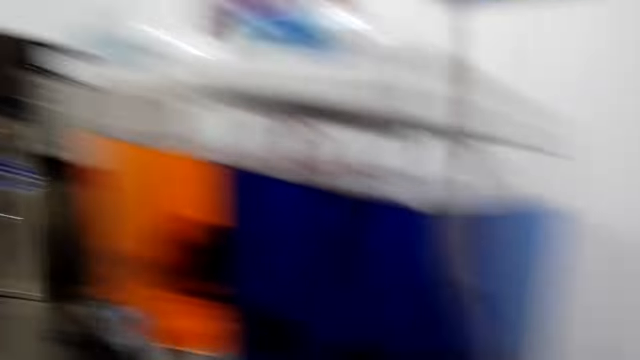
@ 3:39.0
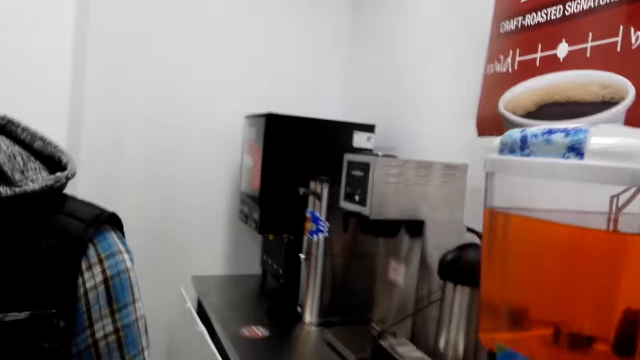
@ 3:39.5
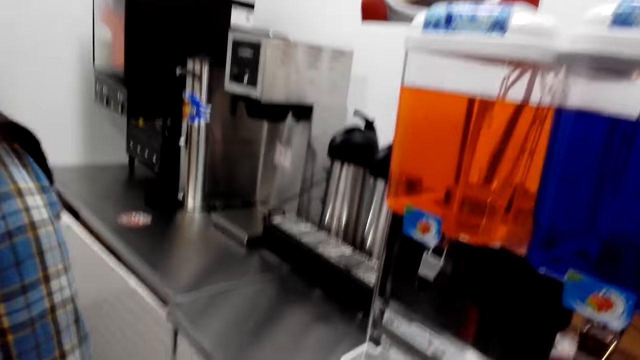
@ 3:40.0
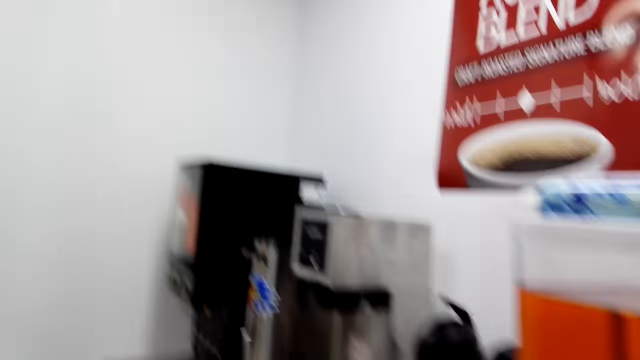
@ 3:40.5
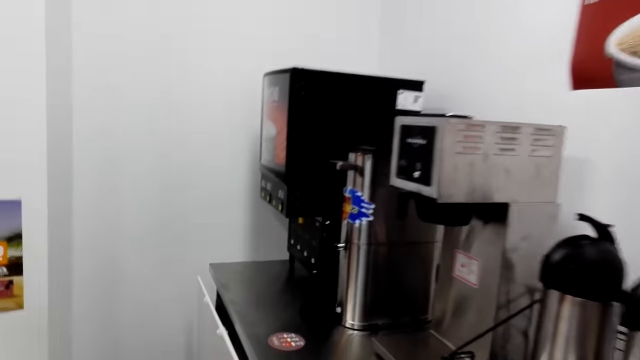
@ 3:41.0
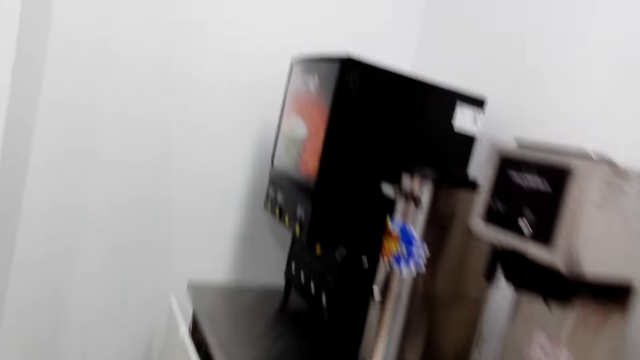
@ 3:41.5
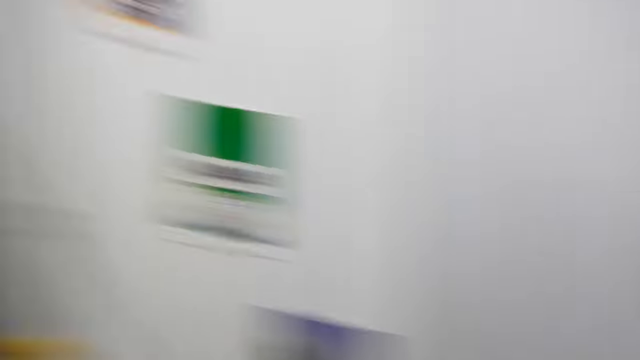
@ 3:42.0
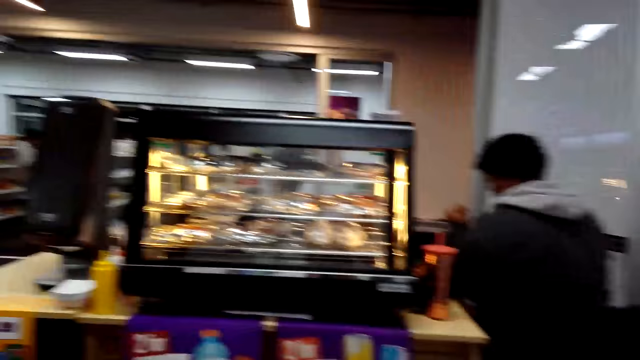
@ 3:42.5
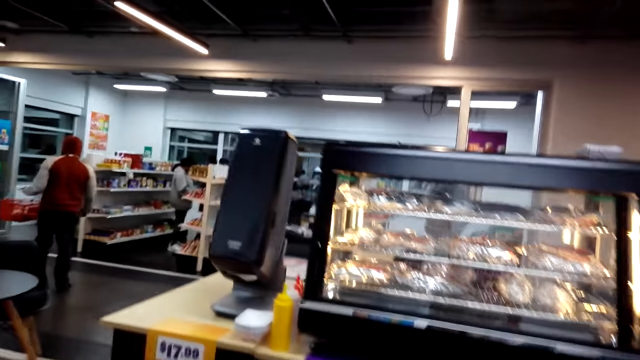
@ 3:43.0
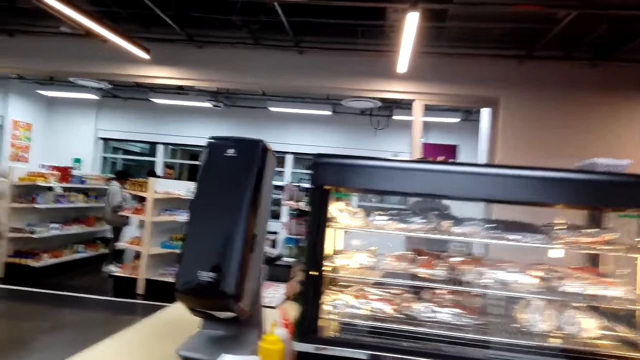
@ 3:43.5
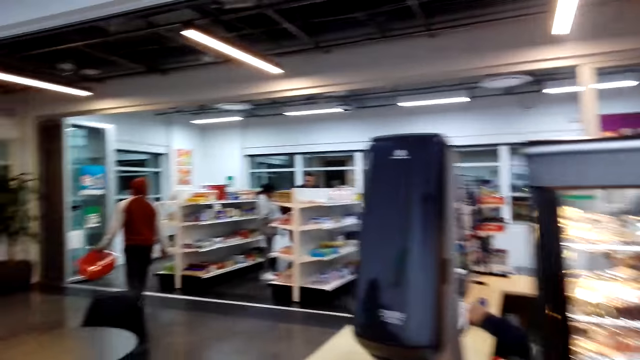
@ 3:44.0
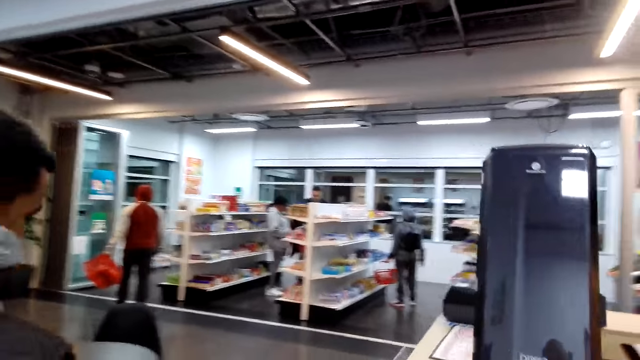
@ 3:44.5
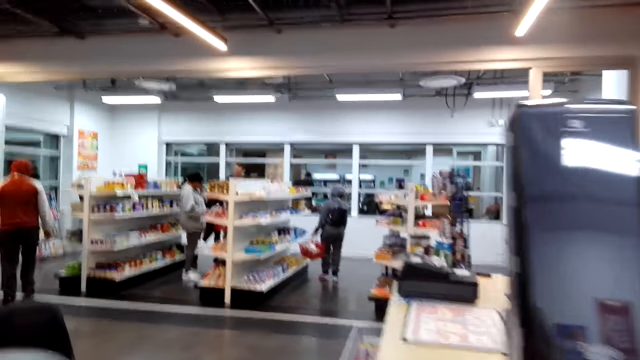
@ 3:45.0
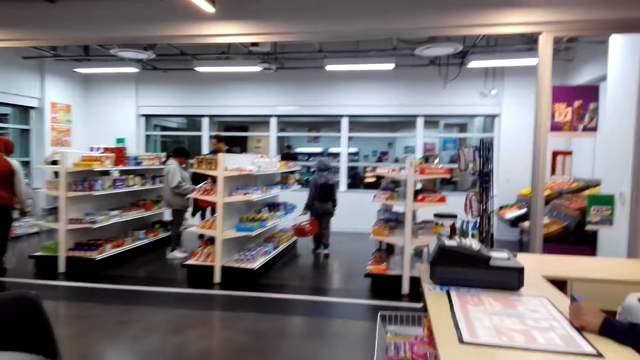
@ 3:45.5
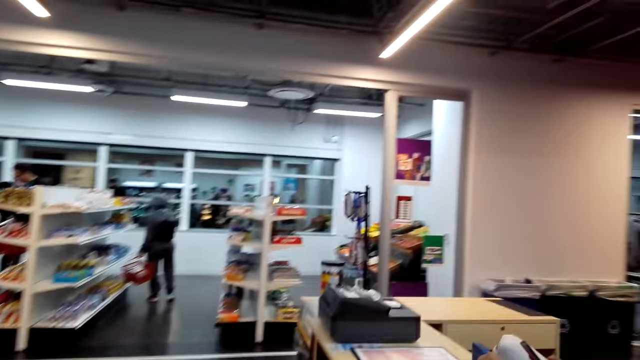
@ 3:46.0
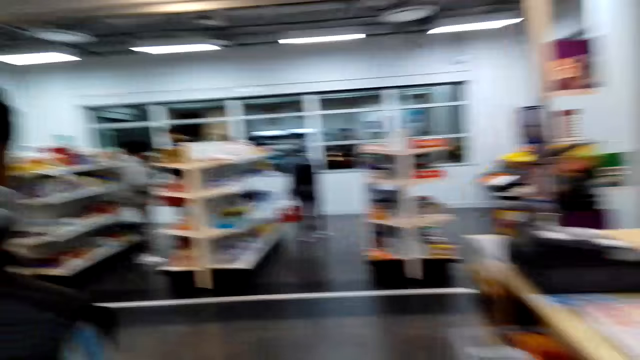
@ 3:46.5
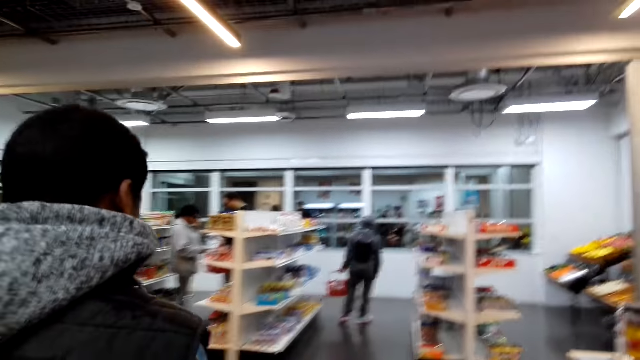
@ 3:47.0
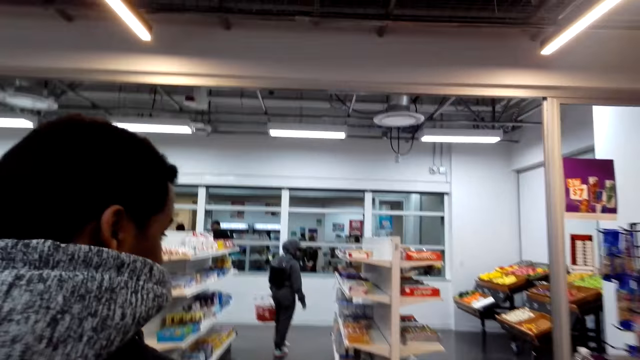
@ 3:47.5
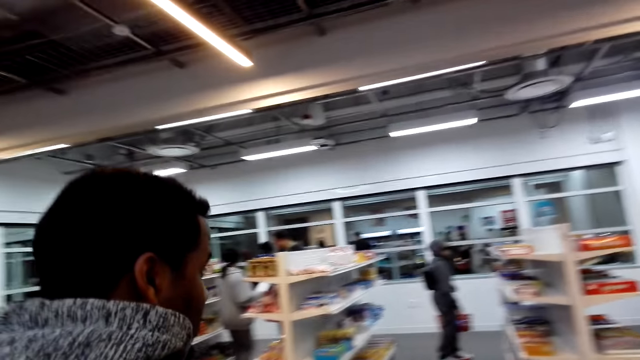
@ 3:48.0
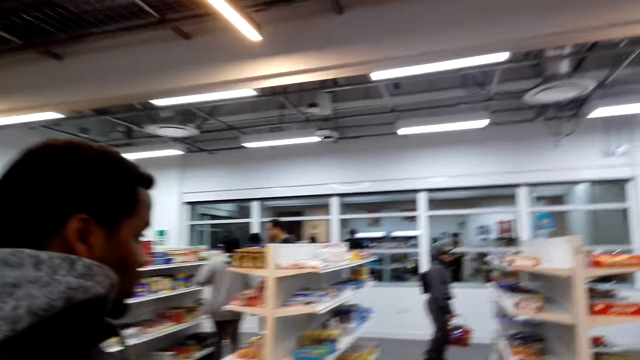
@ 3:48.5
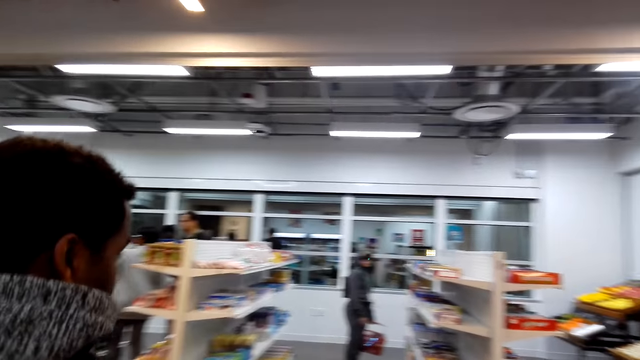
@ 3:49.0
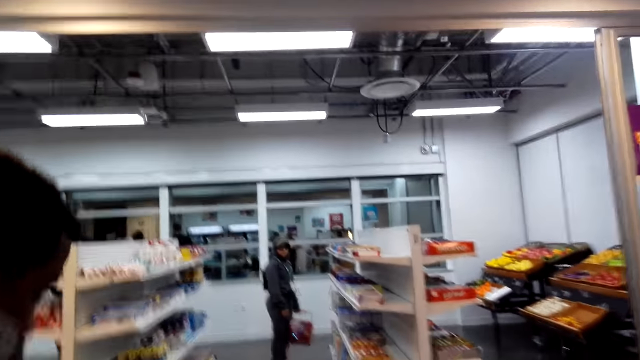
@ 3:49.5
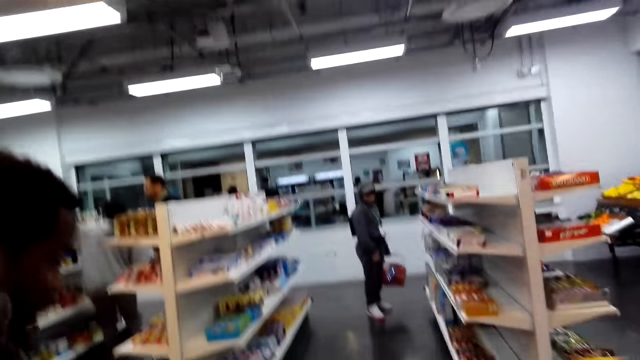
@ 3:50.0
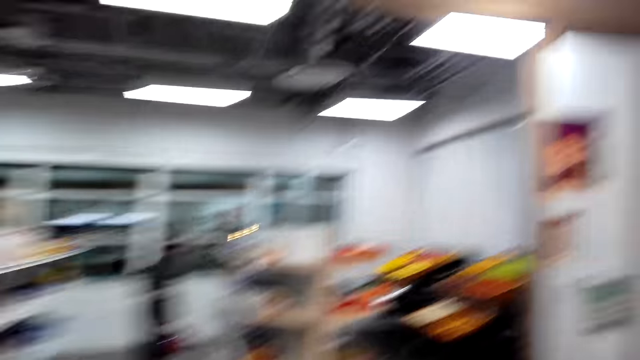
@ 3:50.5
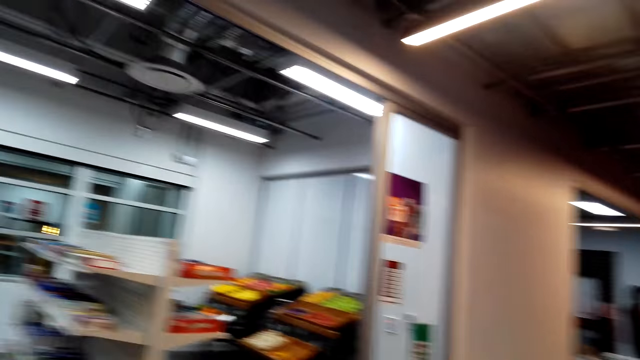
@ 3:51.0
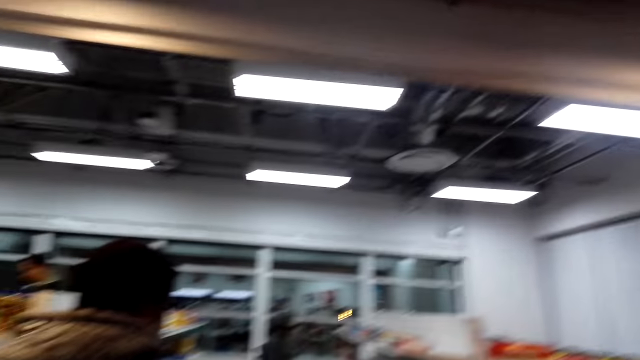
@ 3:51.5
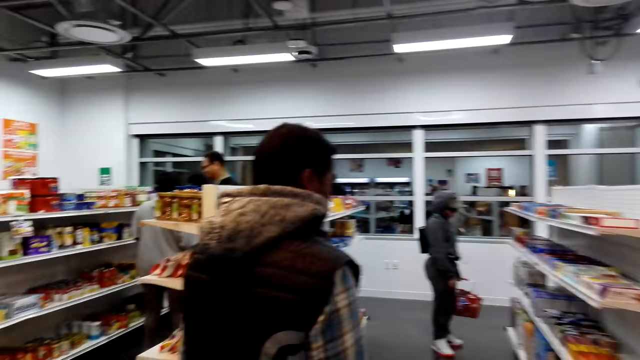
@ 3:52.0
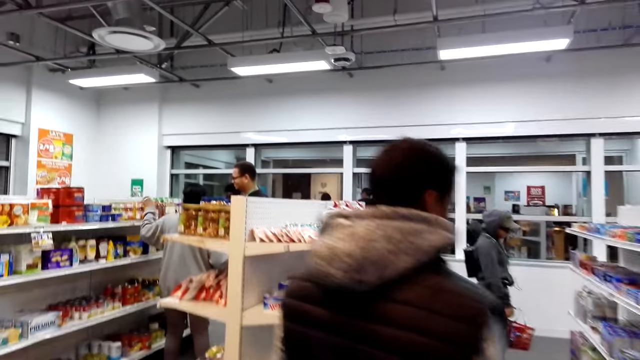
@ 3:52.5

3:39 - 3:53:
A man moves around. A lady walks around and turns left.

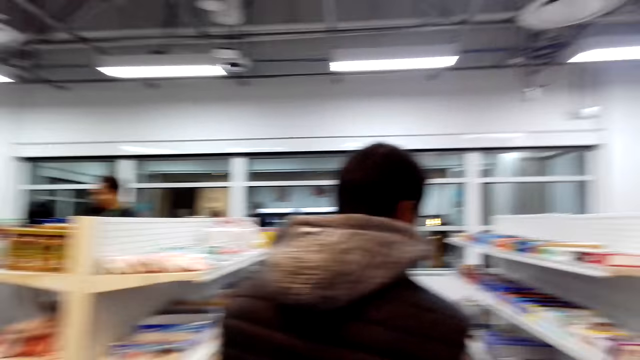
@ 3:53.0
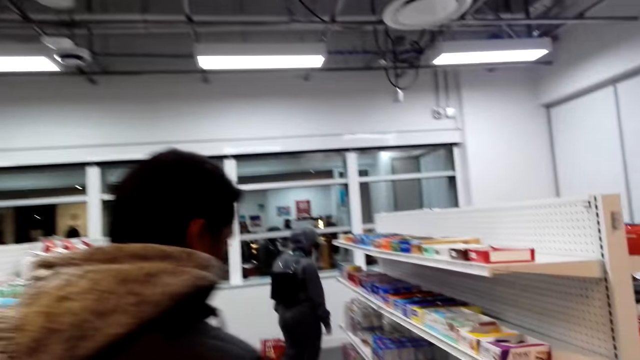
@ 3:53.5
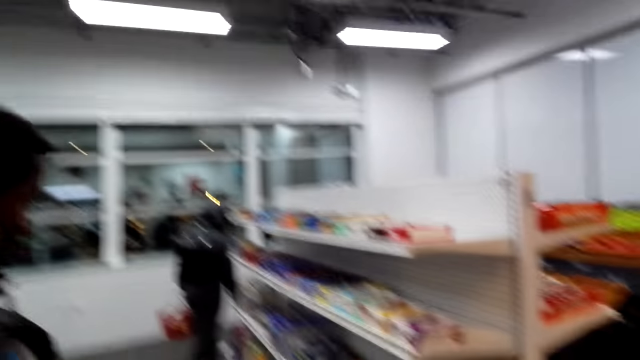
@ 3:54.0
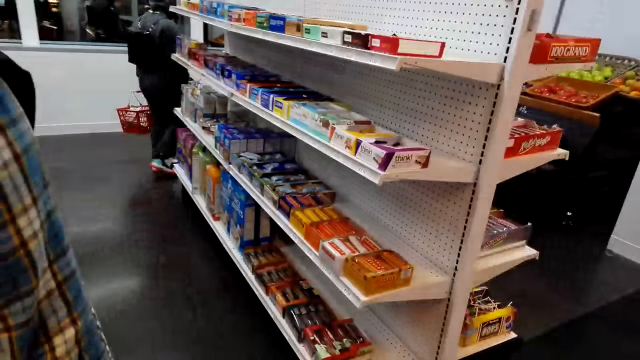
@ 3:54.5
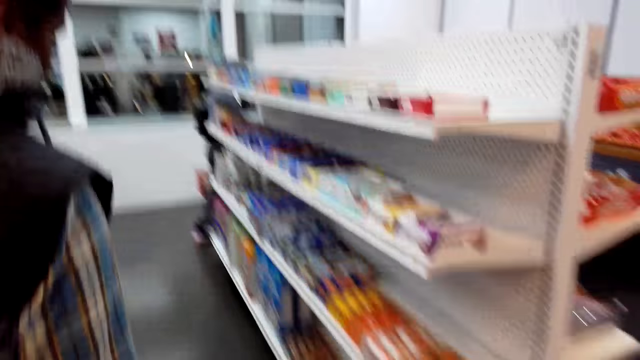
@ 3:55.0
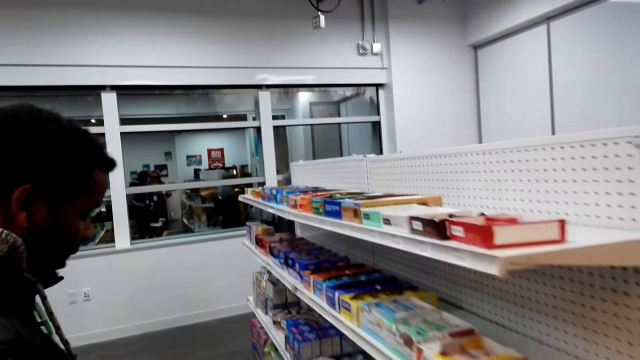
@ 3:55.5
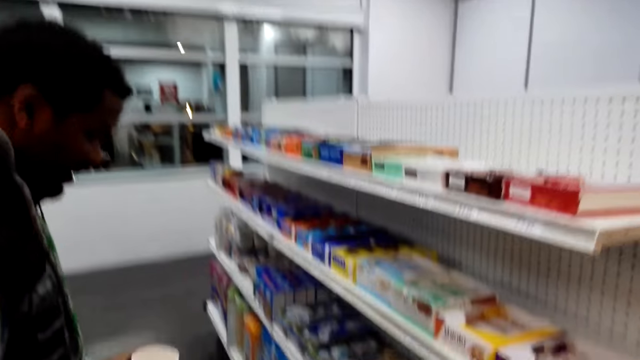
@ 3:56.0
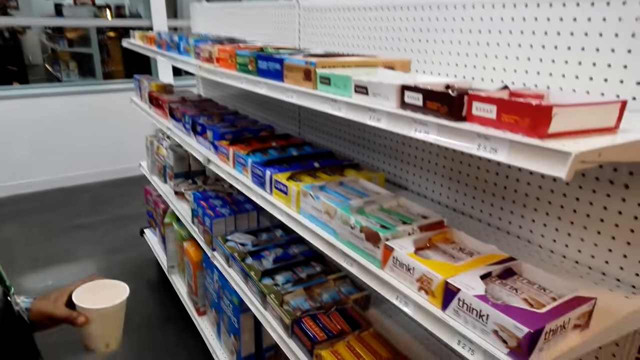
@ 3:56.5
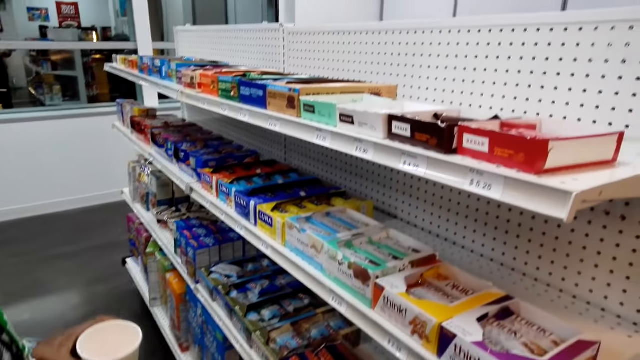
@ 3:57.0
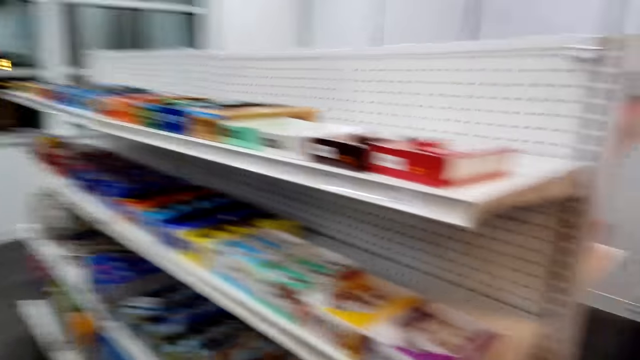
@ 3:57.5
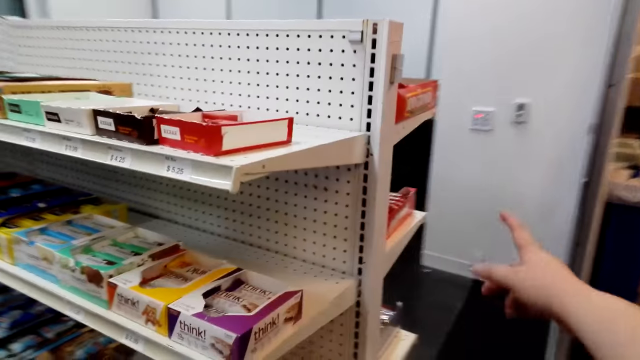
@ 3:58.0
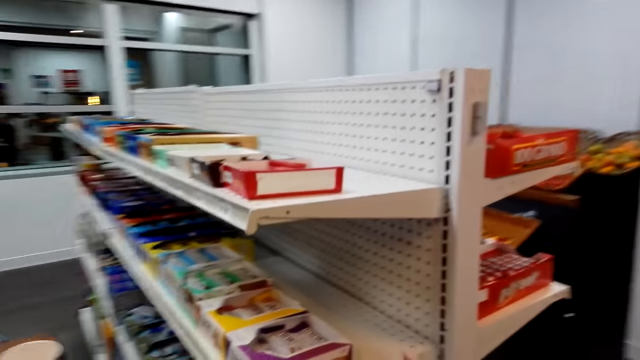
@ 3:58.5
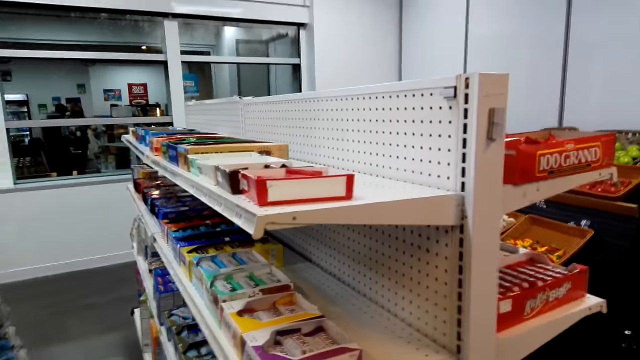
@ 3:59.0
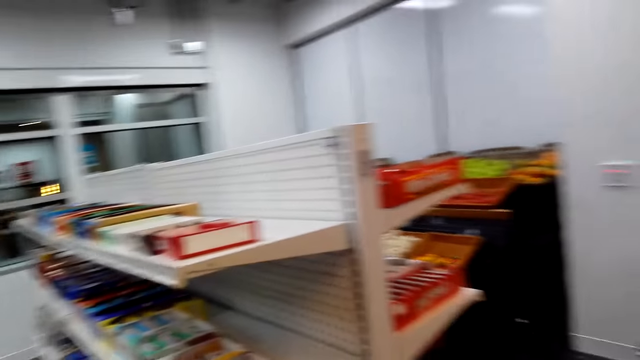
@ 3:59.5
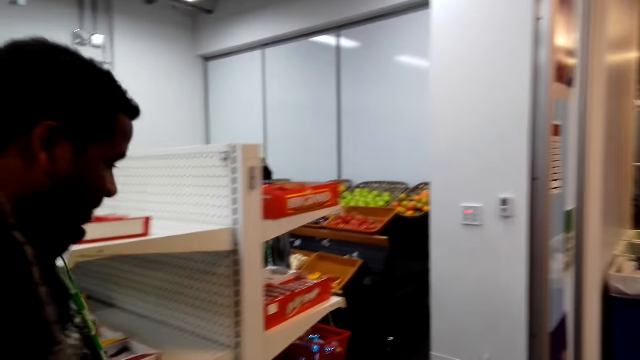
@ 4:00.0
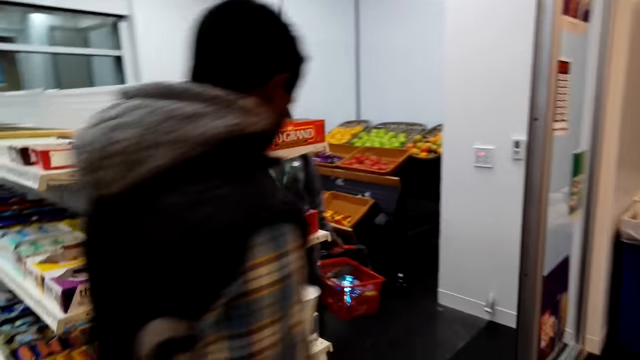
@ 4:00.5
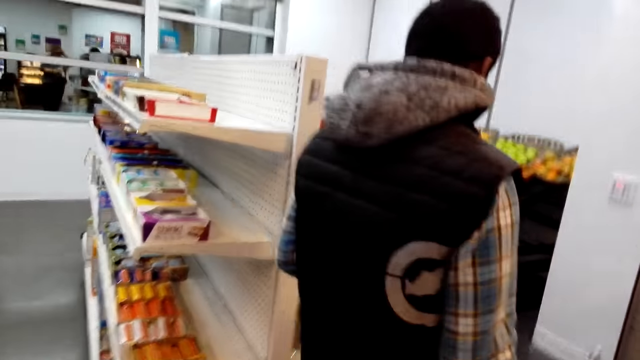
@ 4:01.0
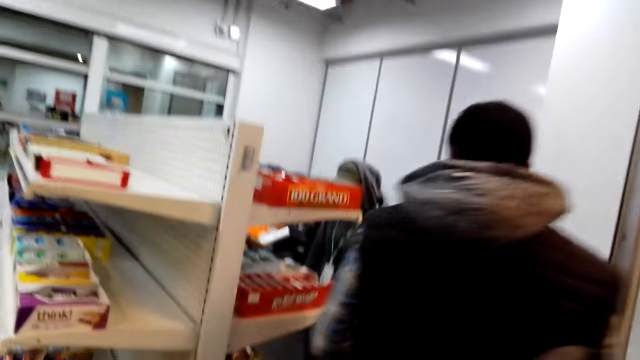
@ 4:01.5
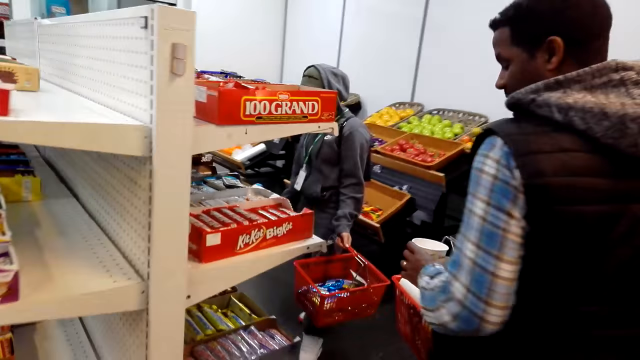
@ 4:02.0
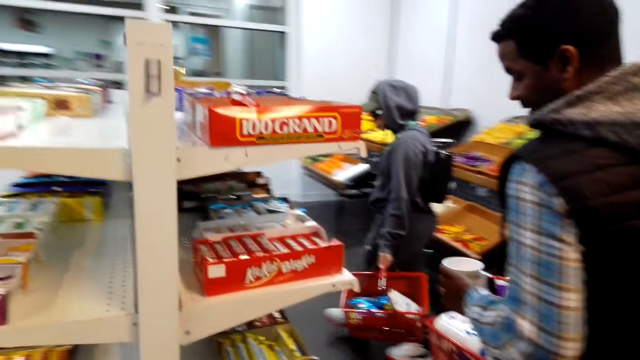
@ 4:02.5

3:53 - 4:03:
A lady walks around. The camera wearer raises a hand. A man walks around.
